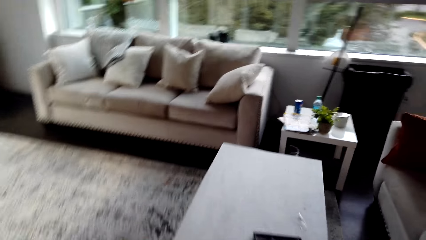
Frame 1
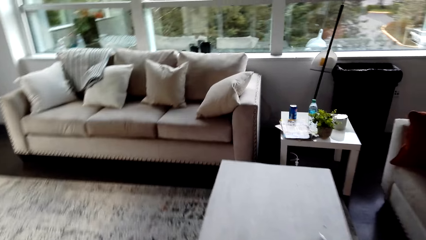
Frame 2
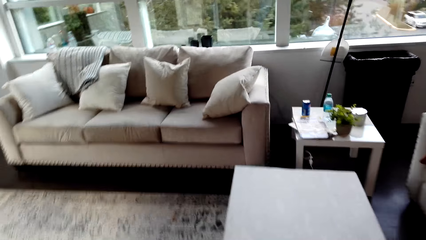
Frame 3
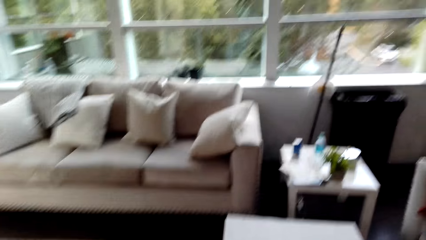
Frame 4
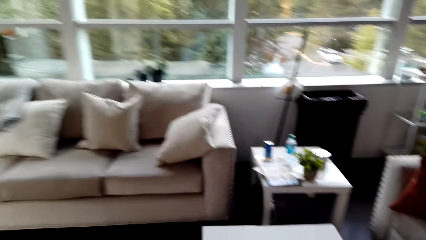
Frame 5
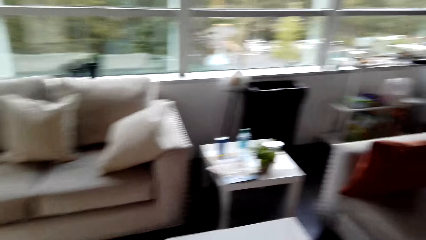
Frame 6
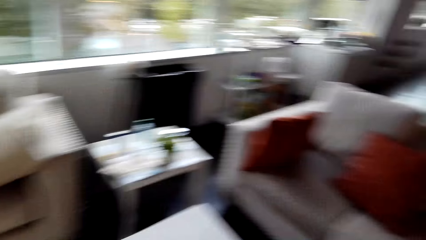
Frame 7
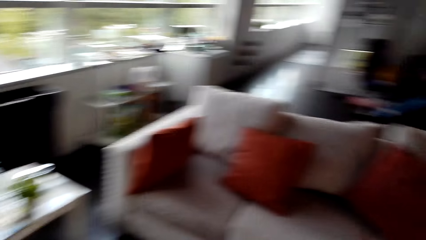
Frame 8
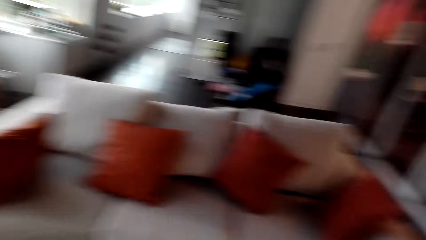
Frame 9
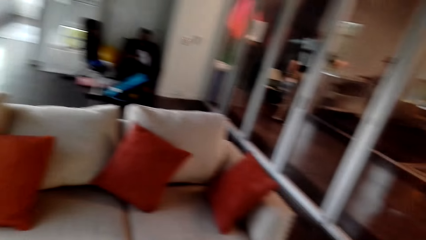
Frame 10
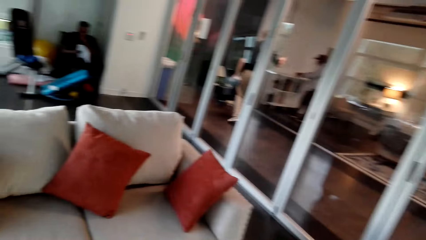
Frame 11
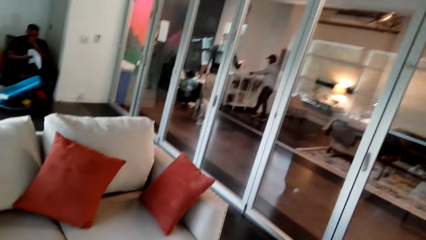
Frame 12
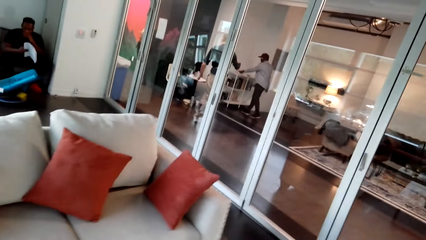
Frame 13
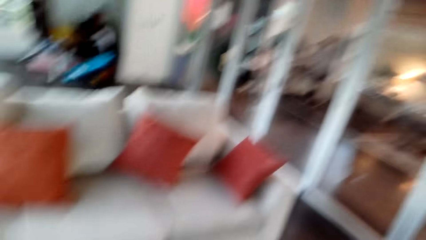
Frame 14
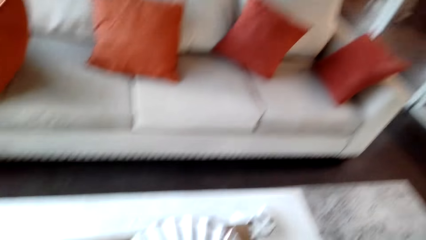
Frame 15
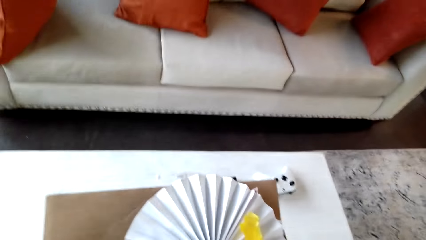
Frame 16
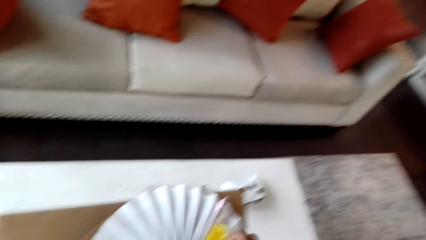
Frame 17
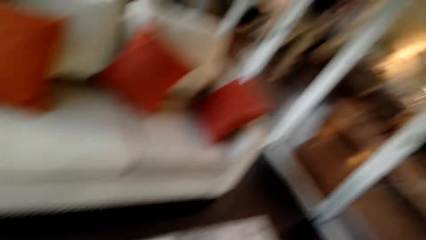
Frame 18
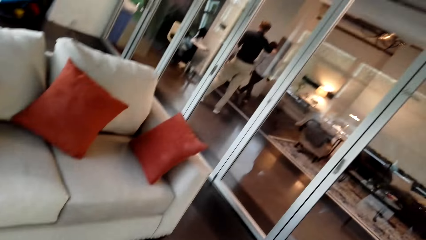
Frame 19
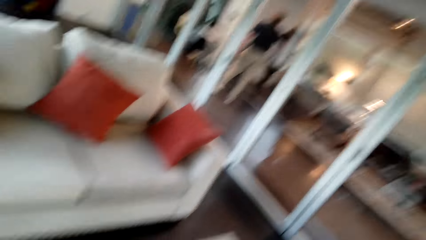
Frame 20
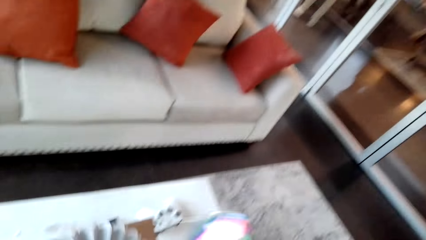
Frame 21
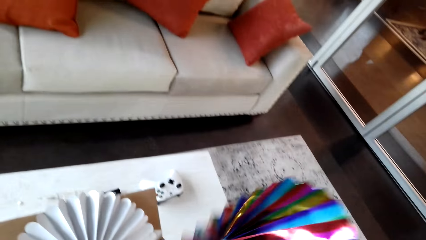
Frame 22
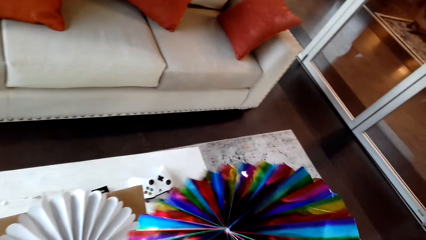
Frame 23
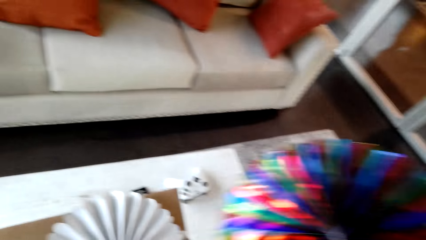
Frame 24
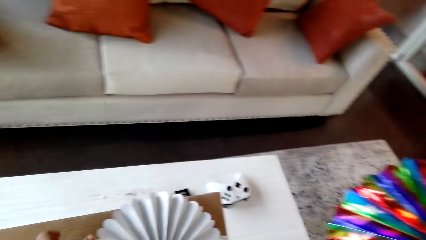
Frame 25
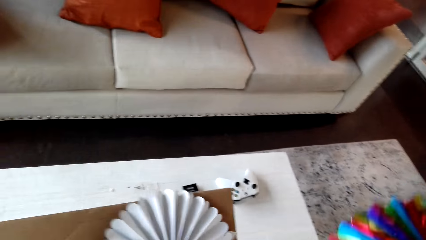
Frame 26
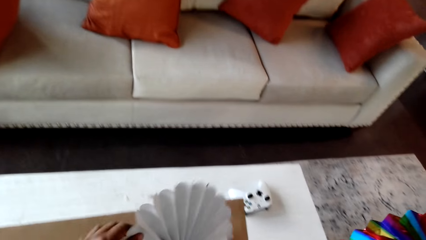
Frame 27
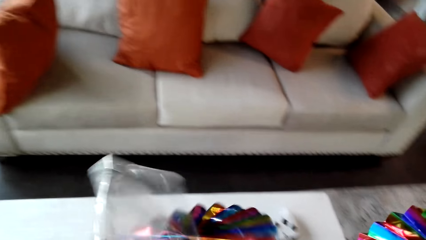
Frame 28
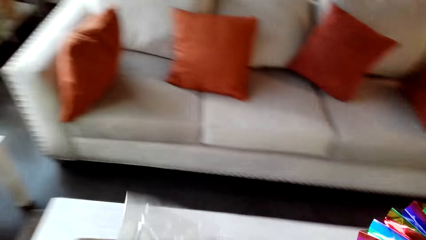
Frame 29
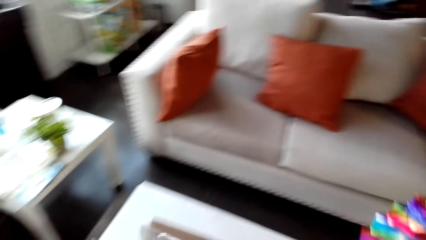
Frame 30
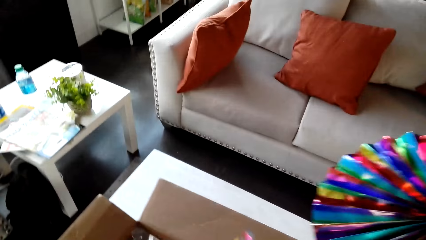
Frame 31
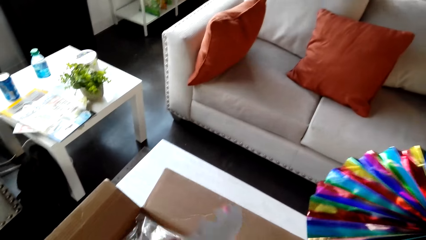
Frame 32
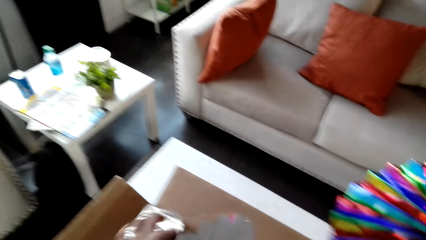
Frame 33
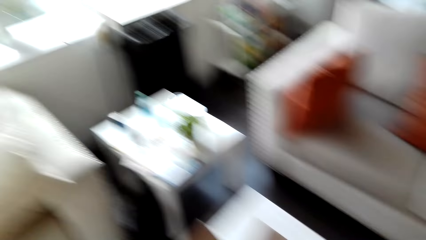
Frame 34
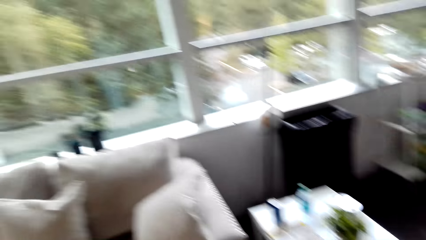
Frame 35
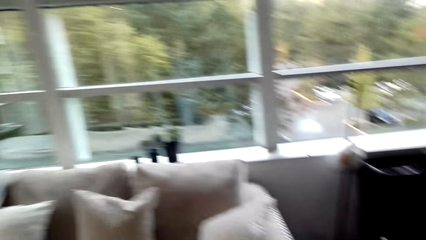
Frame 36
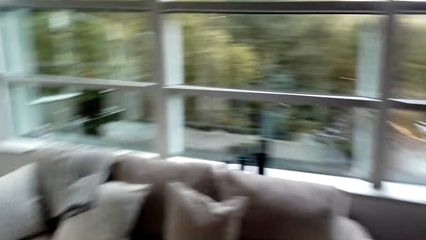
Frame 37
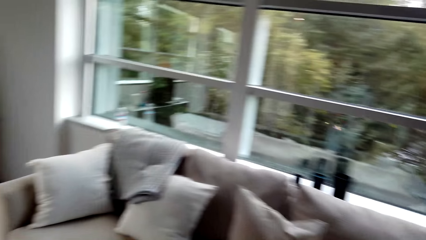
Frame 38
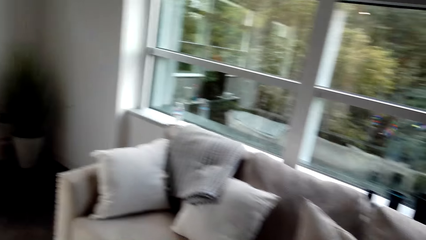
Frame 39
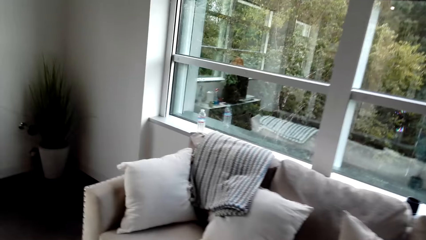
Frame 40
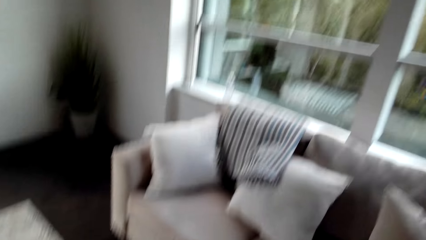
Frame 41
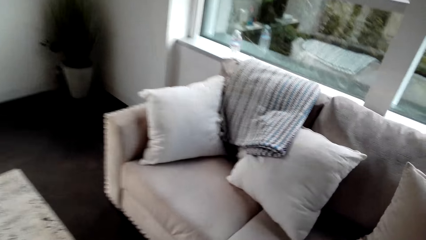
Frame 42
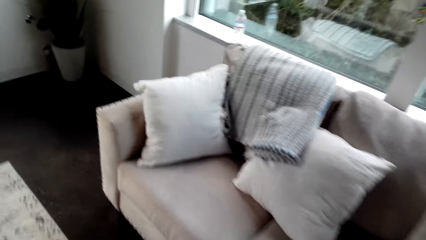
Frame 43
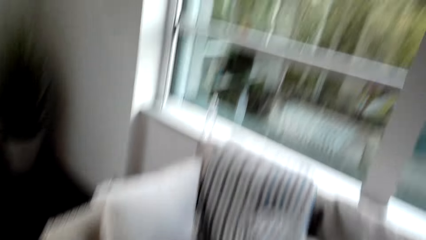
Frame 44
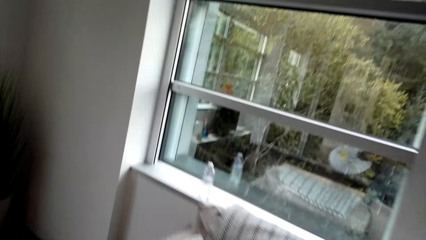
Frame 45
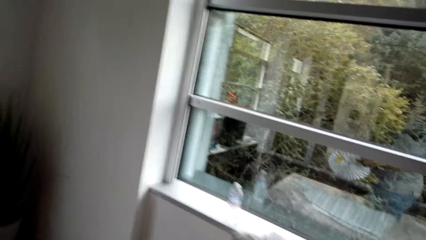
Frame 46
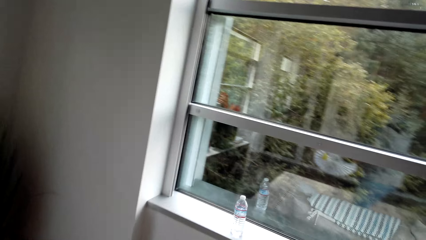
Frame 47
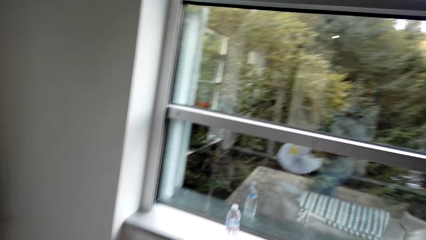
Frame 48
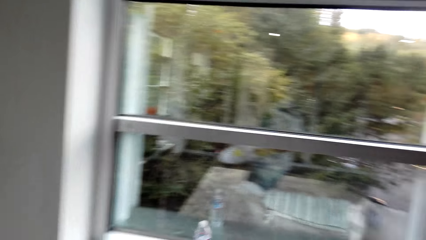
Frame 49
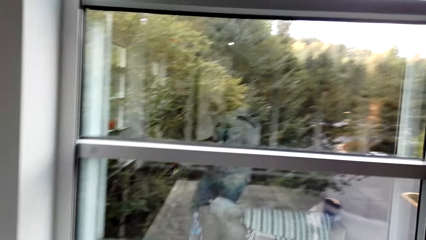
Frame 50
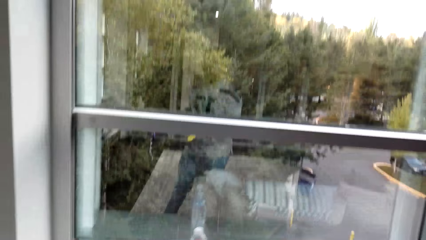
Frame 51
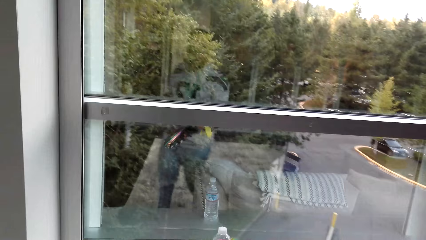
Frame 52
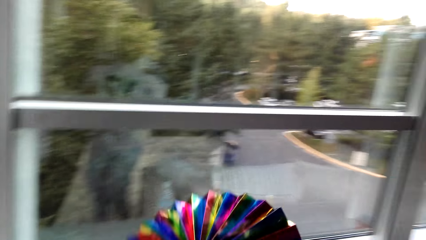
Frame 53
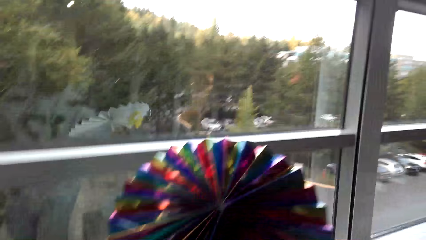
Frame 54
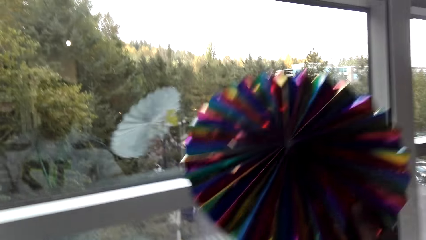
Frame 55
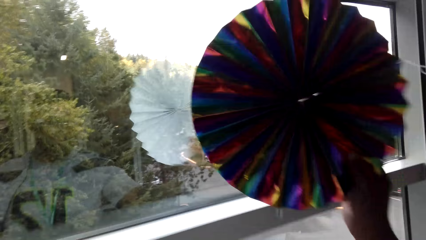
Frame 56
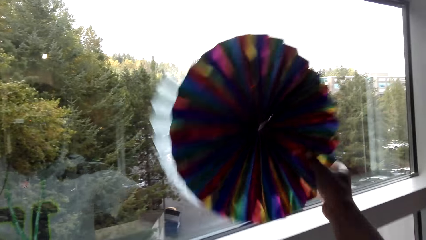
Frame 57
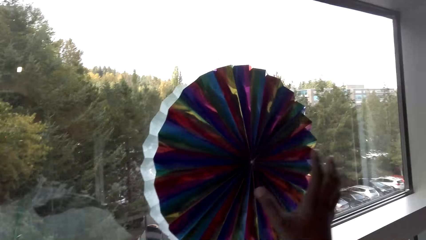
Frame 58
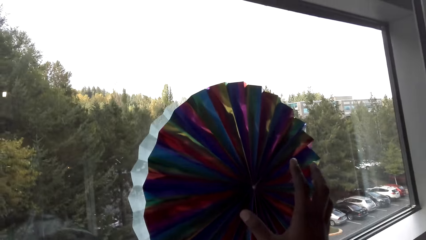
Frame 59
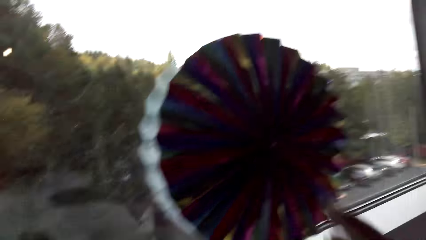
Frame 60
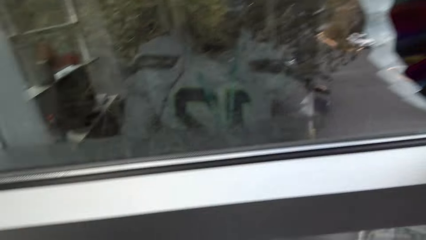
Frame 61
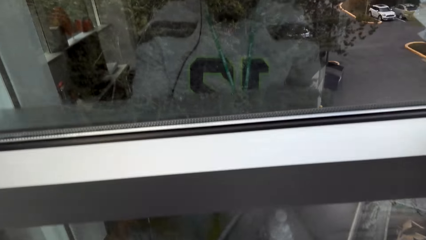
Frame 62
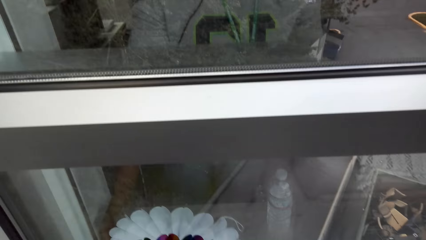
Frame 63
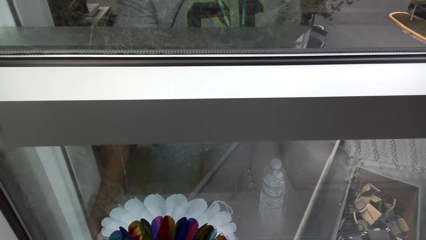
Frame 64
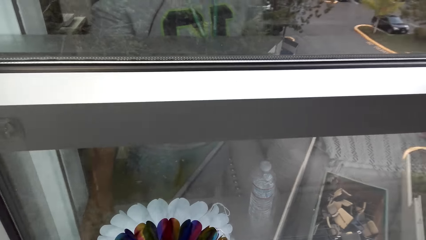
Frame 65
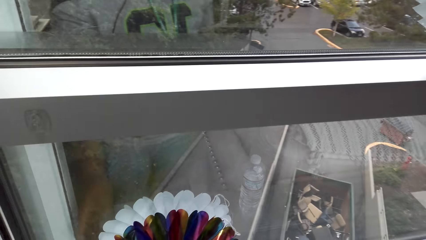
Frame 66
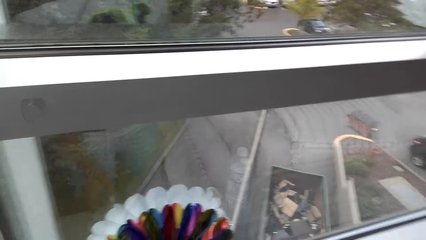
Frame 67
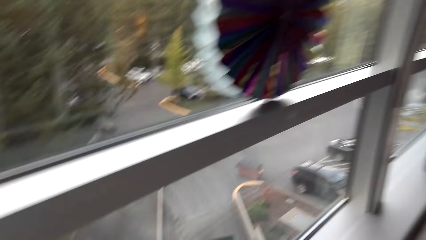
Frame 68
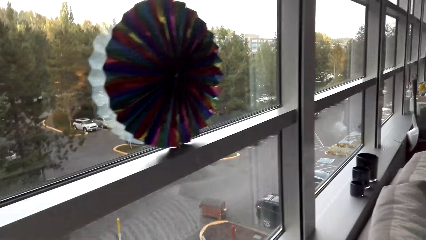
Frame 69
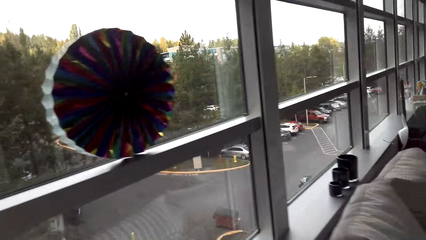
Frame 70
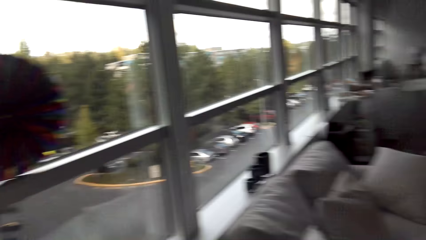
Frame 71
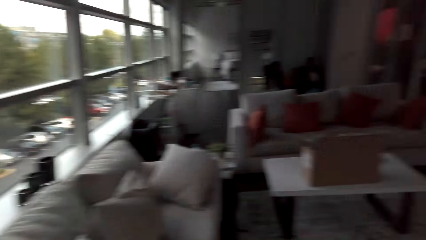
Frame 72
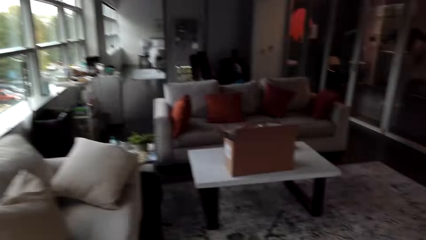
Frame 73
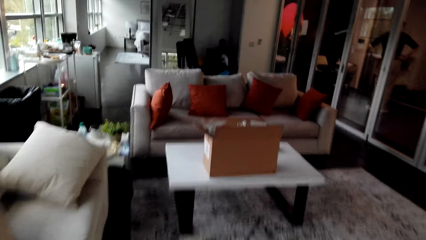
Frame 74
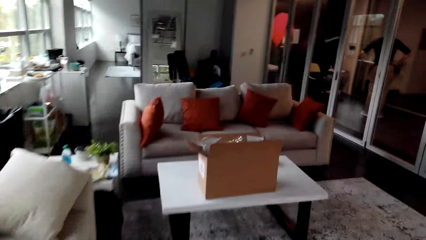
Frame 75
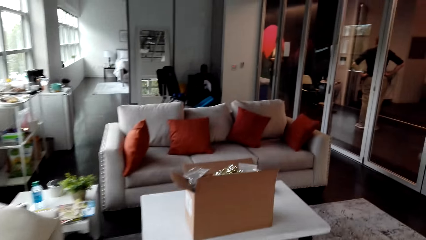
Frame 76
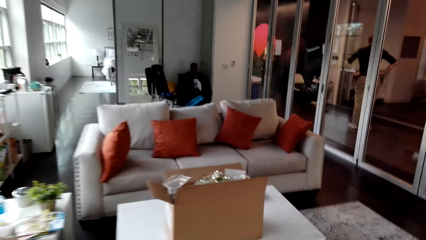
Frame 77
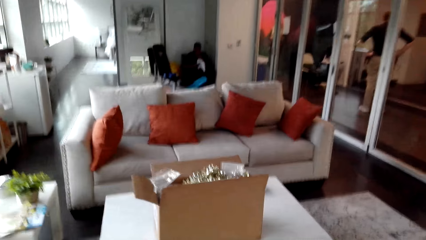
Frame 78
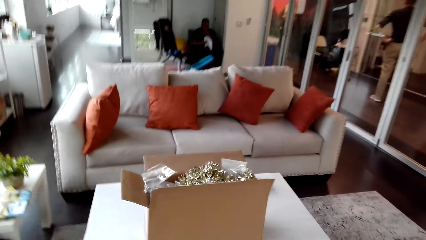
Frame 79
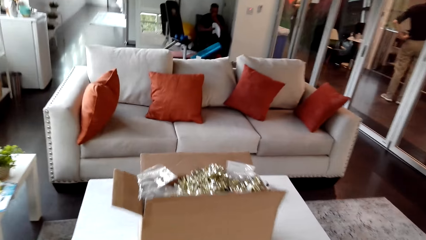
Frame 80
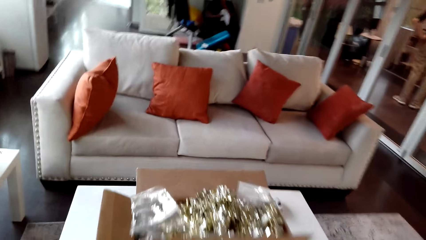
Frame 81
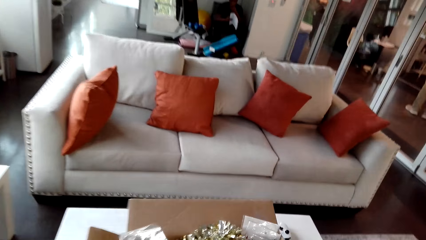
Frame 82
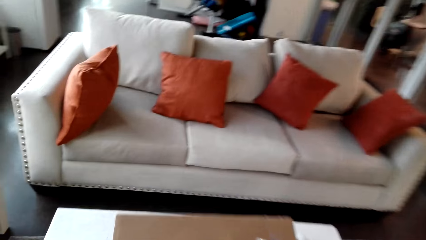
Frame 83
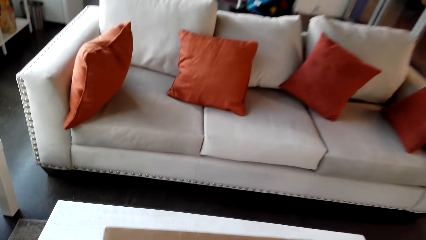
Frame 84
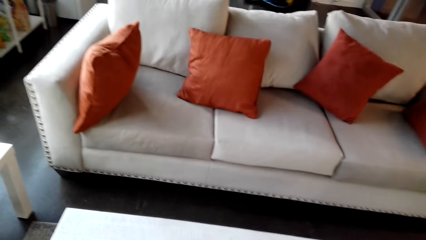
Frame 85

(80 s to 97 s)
The camera wearer picks up a decorative folding fan at the table. They attach the decorative folding fan on the window. They walk around the room.
